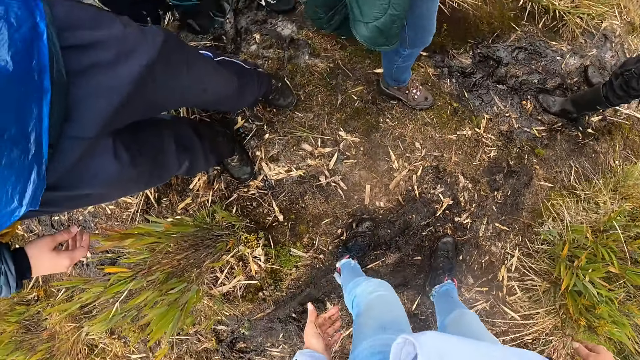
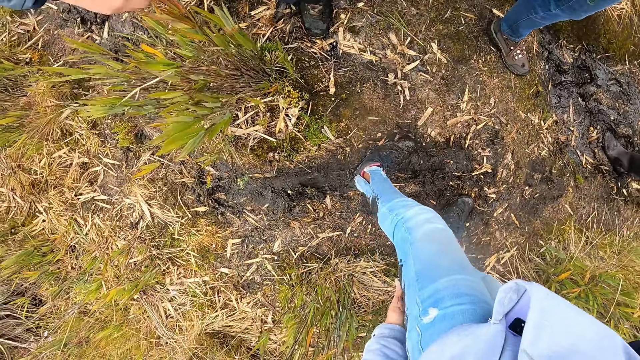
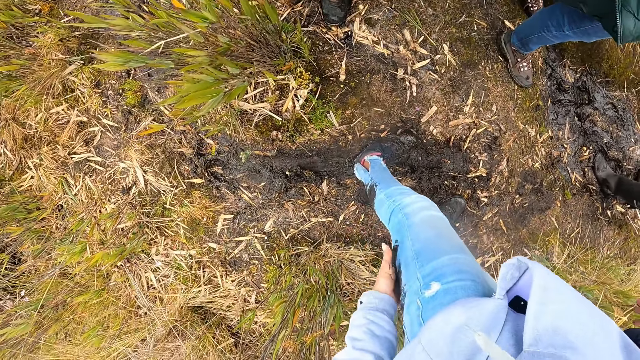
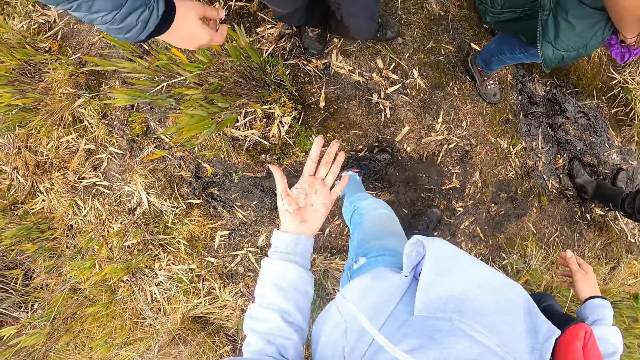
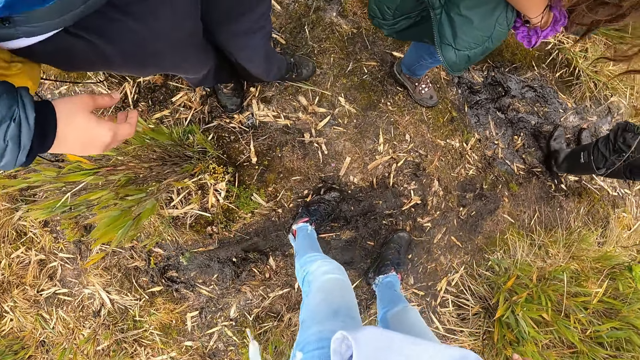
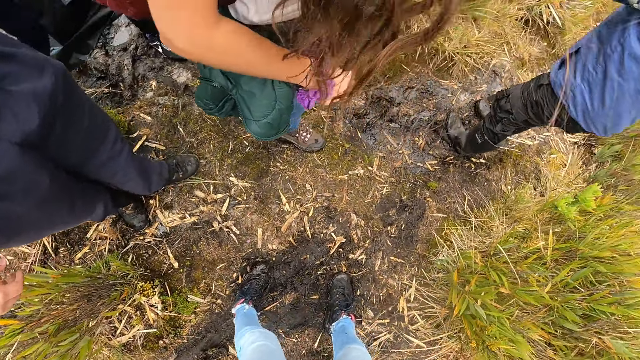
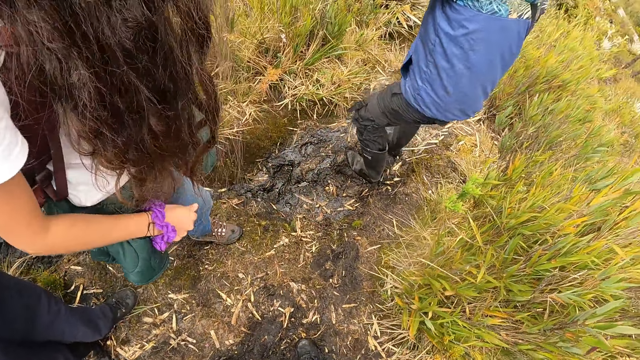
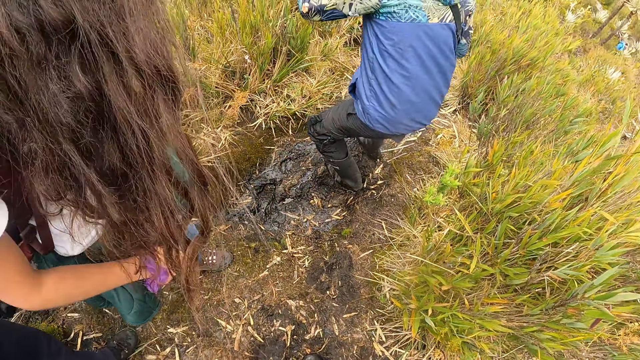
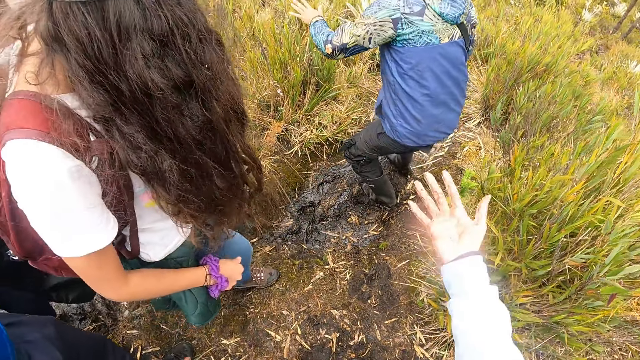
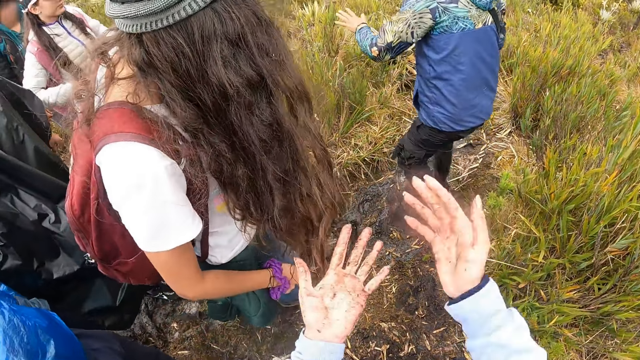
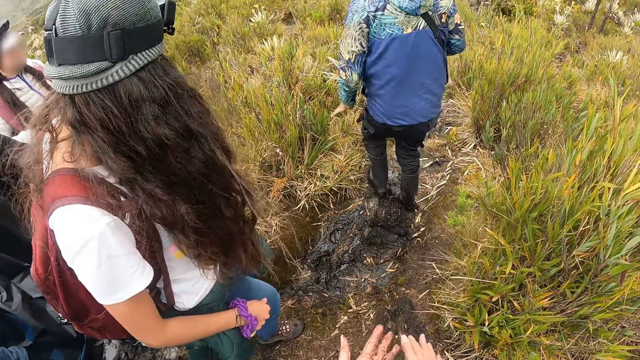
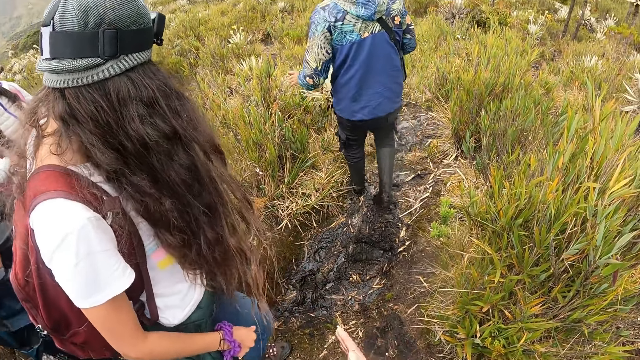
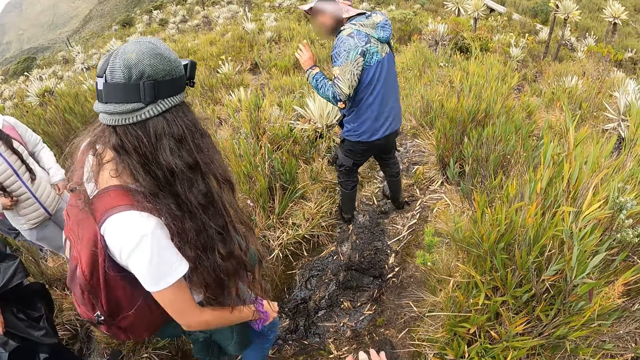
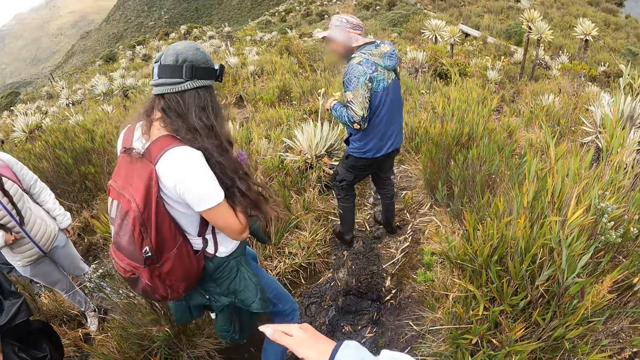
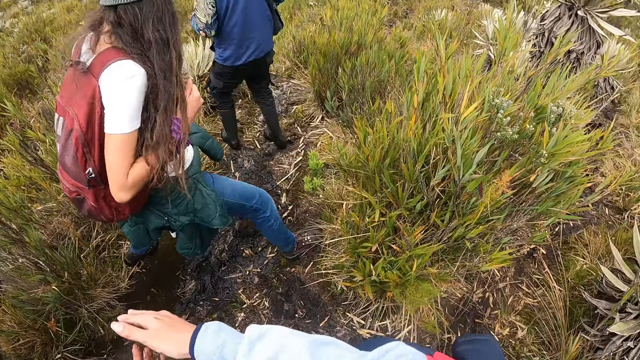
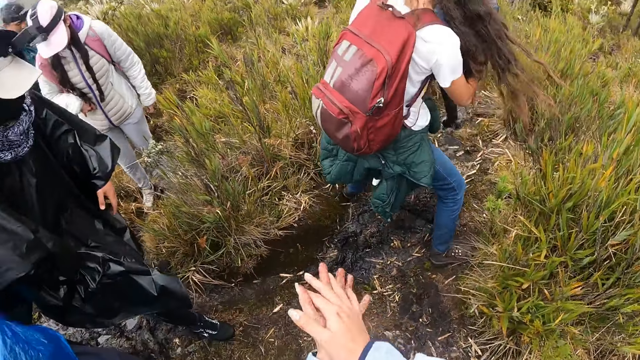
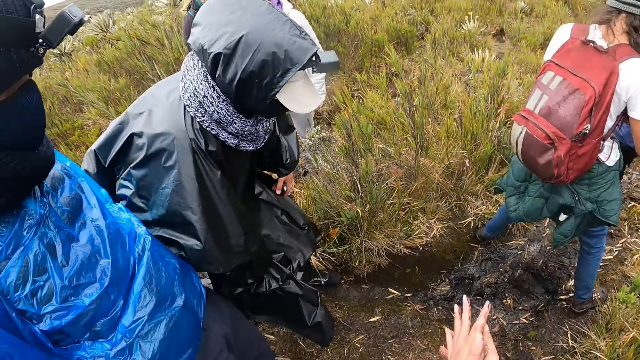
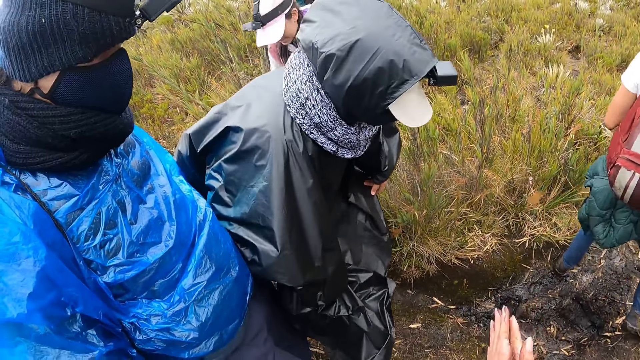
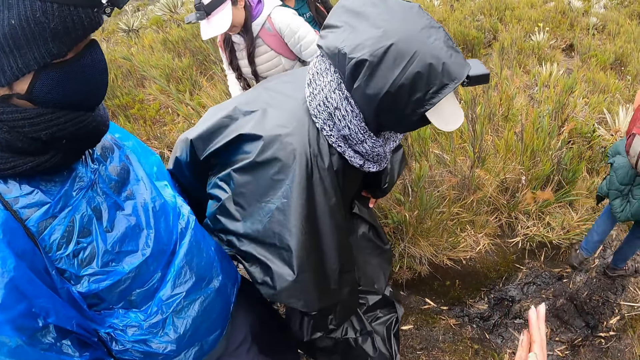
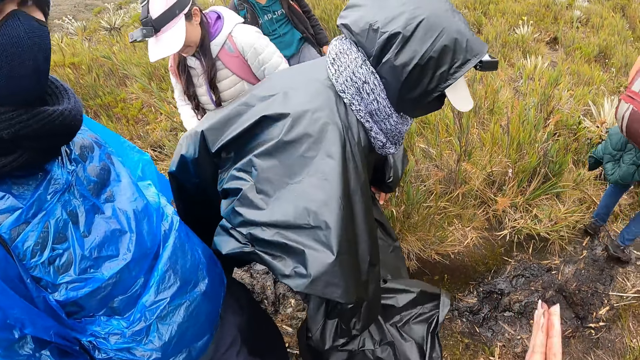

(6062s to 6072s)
The camera wearer wipes the trouser with the hand. They wipe the hands. They walk around the mountains with colleagues.

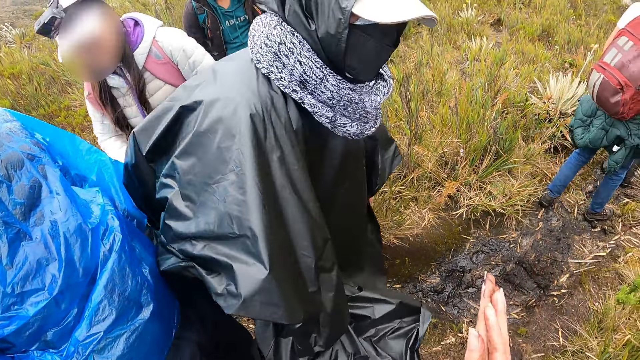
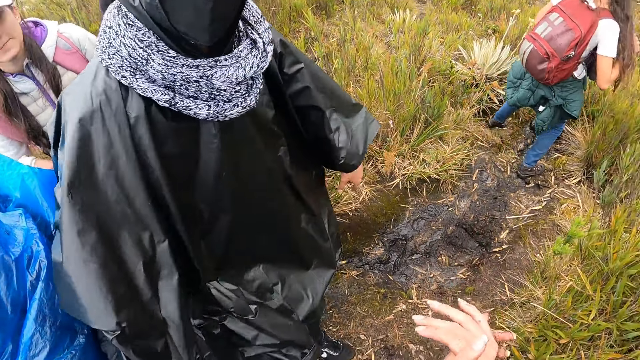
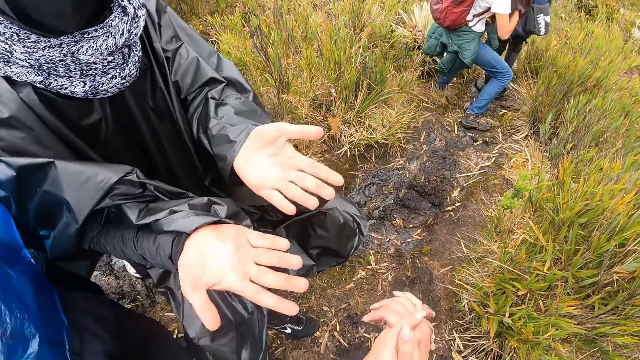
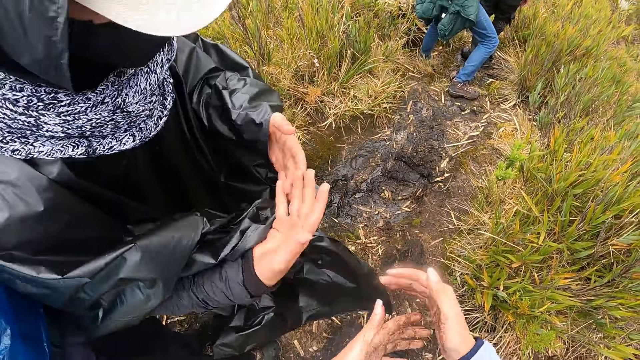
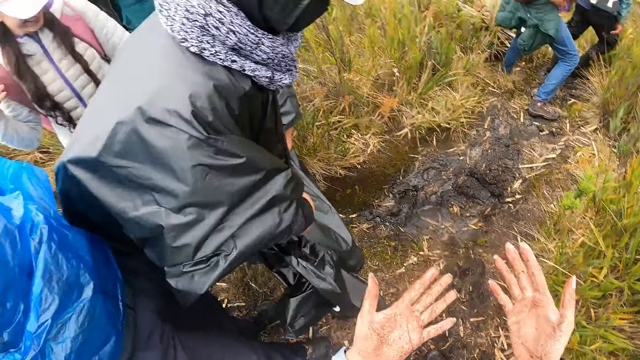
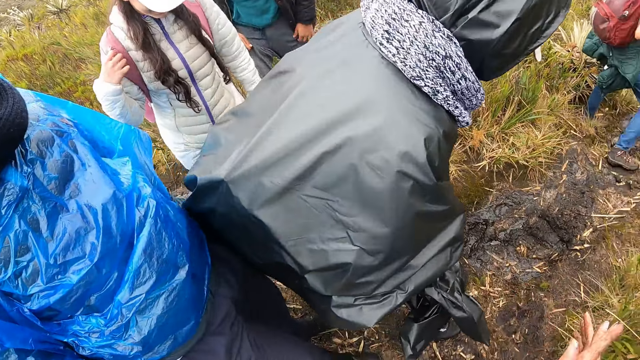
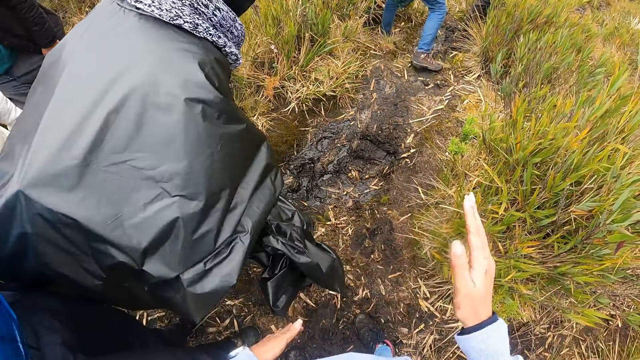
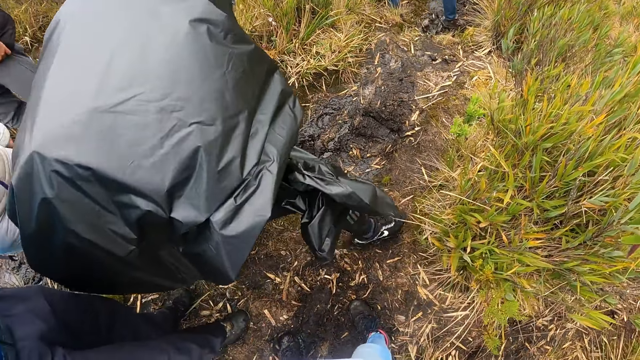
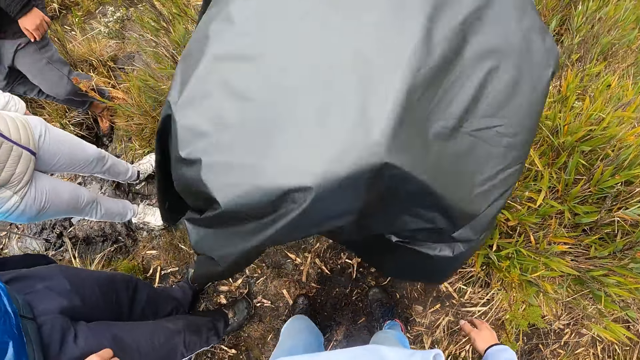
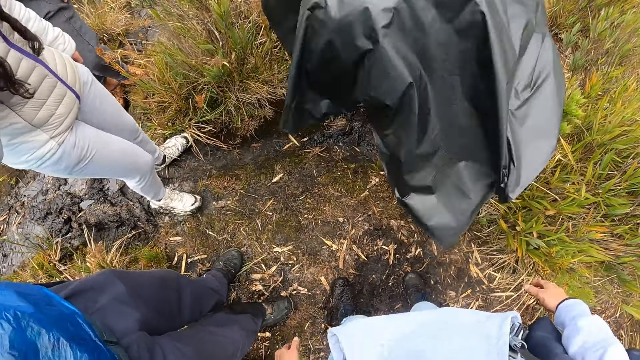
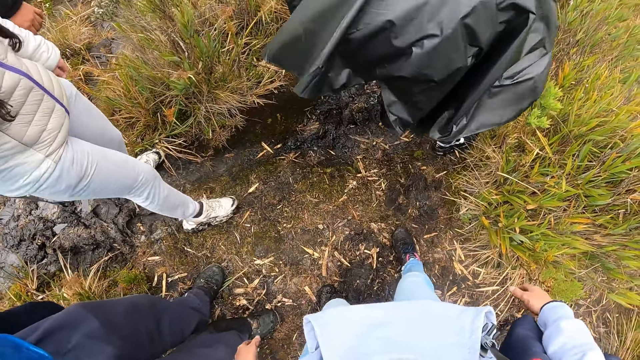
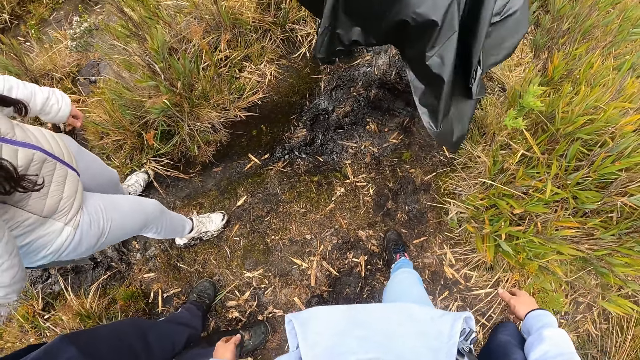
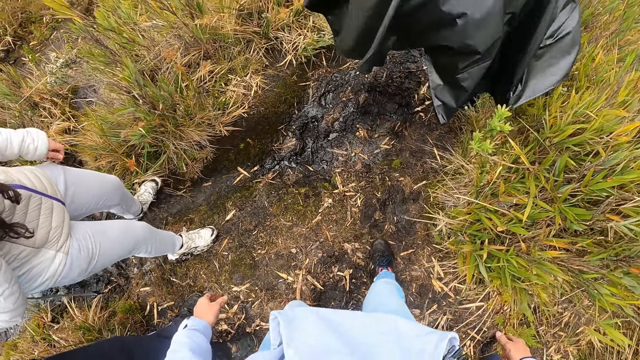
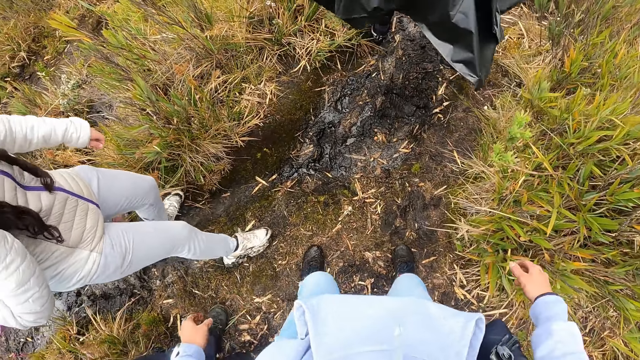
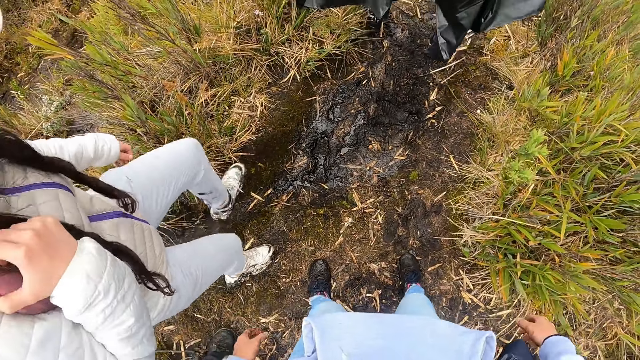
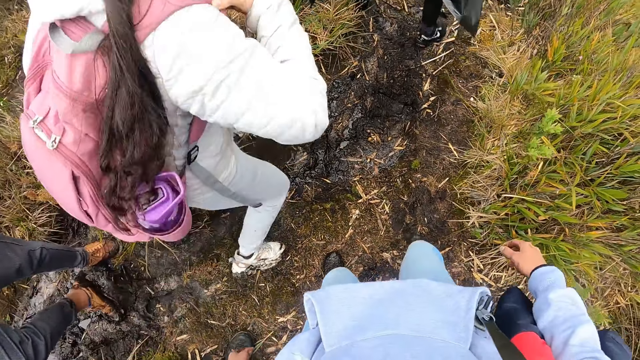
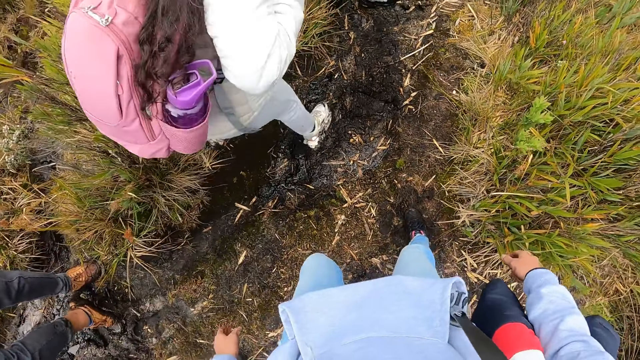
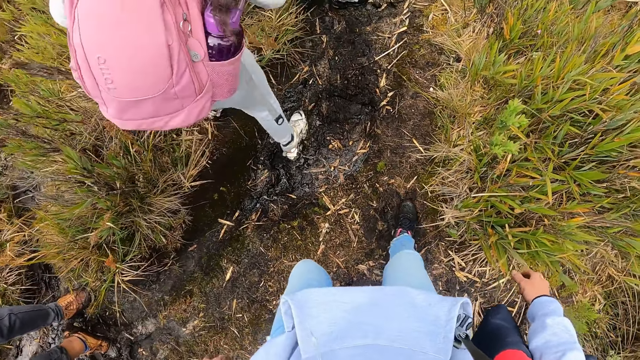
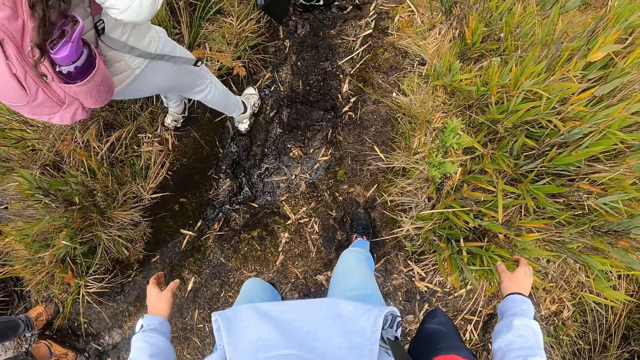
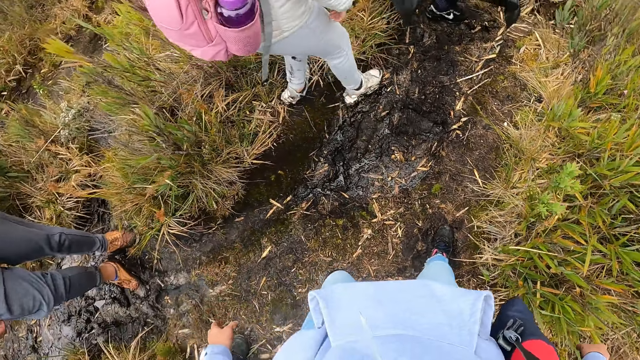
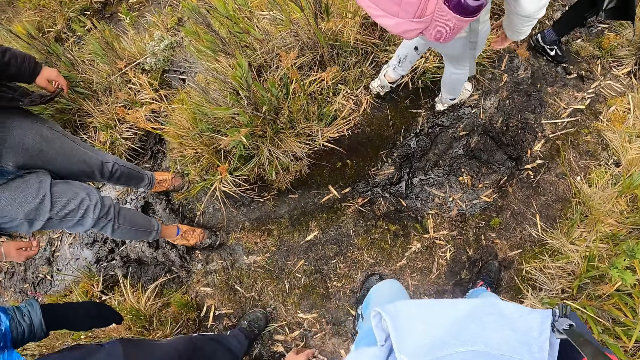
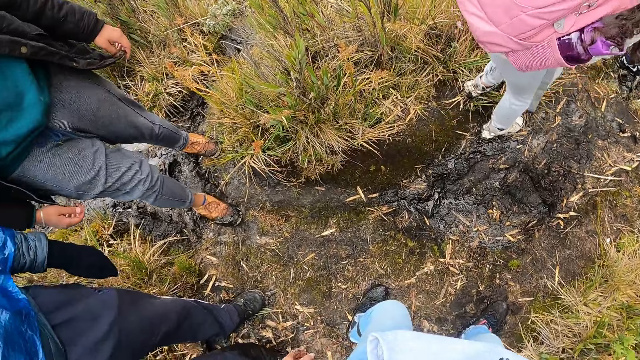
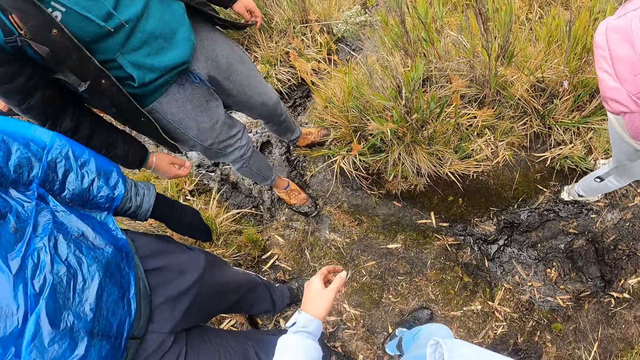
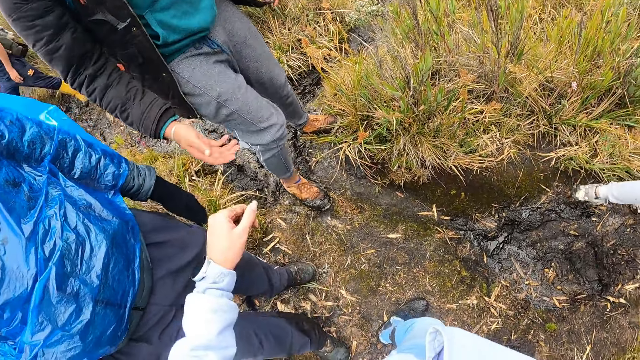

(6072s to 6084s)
A woman gestures with hands. The camera wearer interacts with a man. They walk around the mountains with colleagues.
